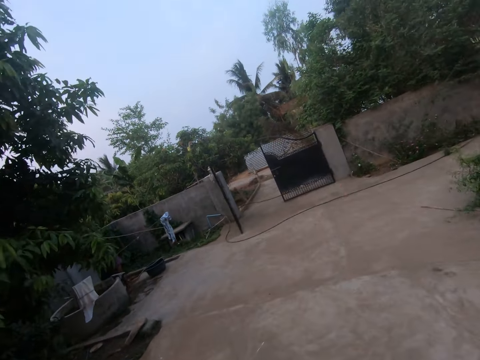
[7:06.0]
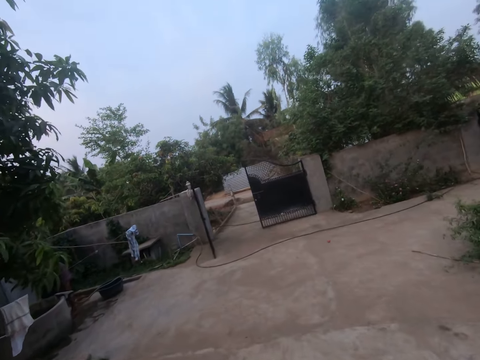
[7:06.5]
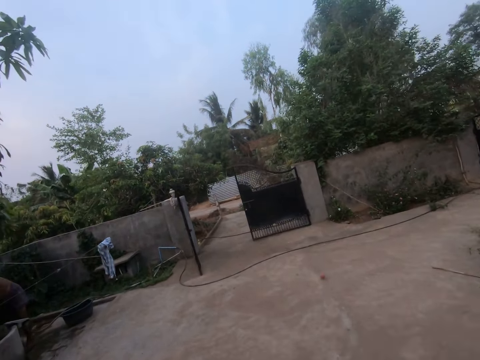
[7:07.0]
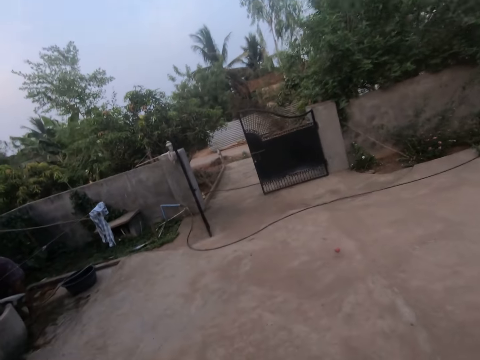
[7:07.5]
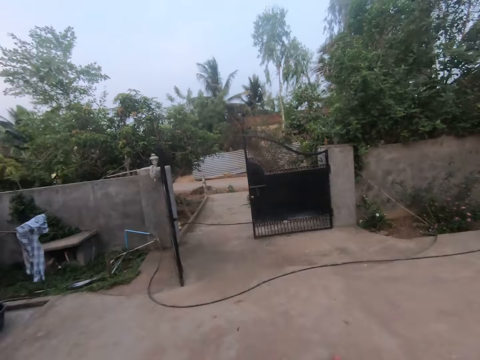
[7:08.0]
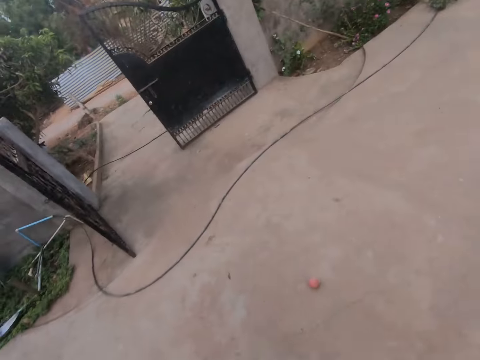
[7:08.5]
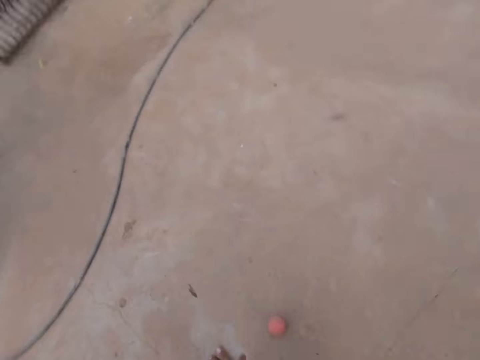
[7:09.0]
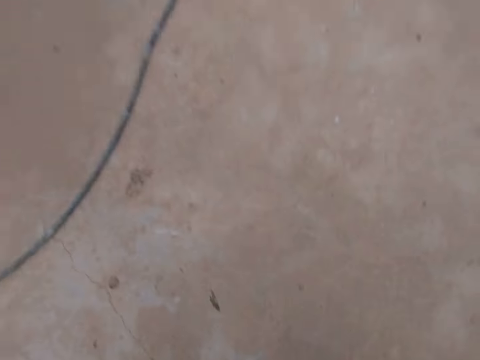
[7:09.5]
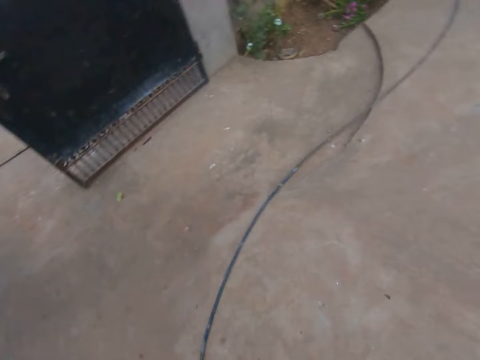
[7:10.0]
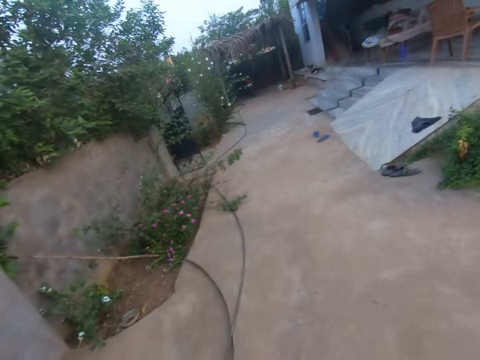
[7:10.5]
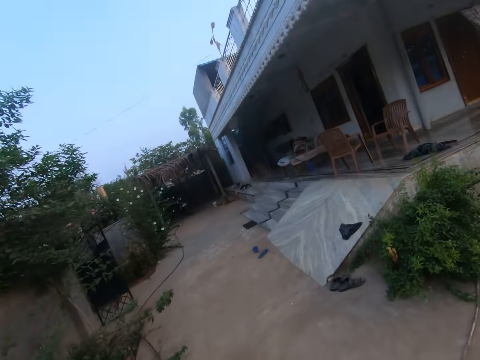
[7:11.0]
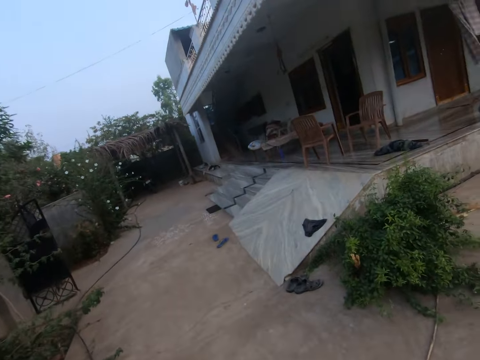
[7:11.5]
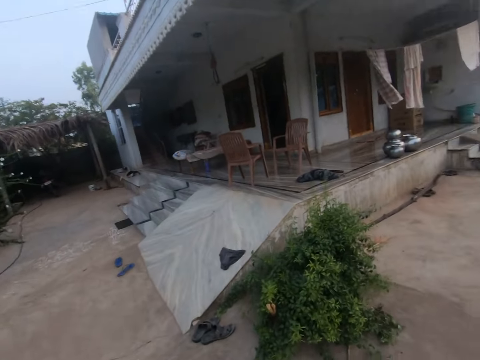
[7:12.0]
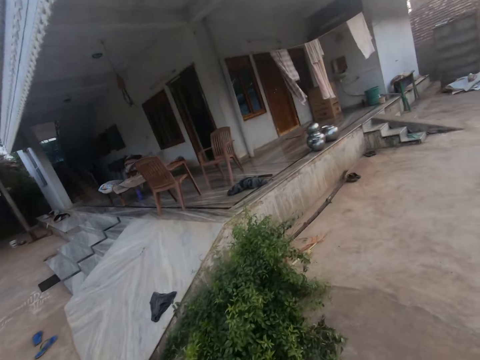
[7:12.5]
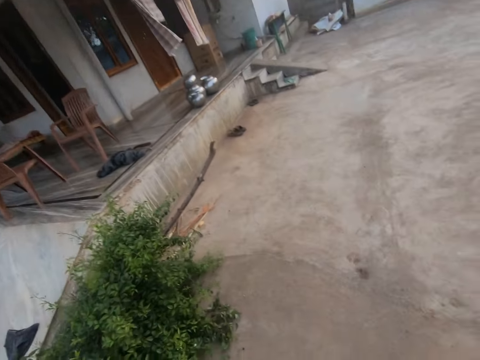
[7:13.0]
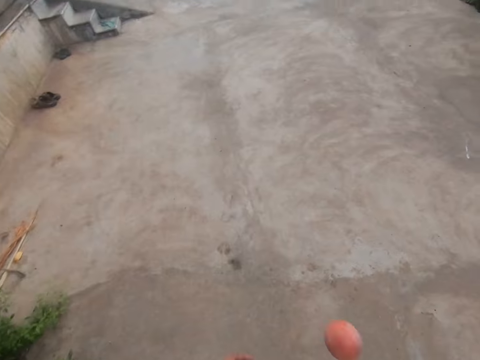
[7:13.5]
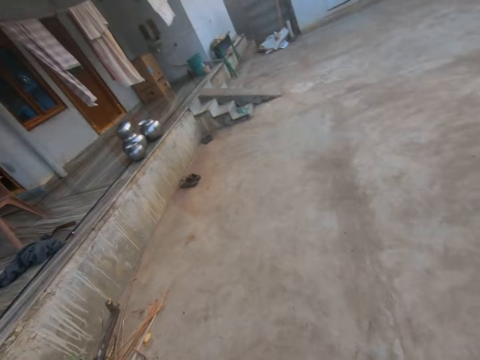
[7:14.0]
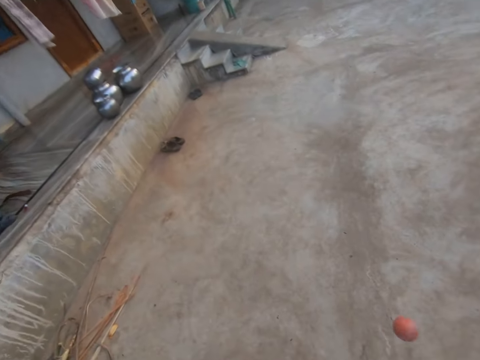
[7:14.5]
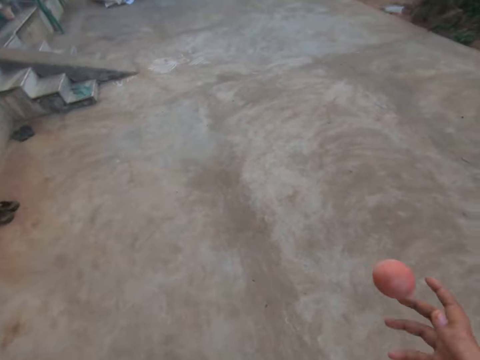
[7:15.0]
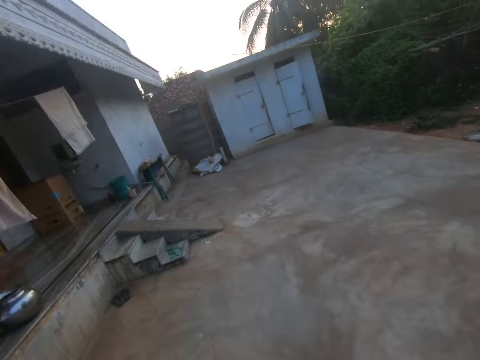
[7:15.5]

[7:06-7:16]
The camera wearer follows the ball. They pick up the ball on the floor. They look around. They bounce the ball on the floor. They catch the ball.

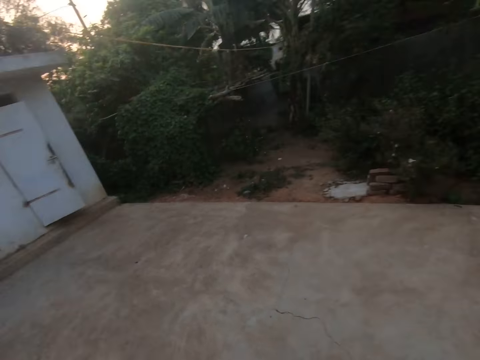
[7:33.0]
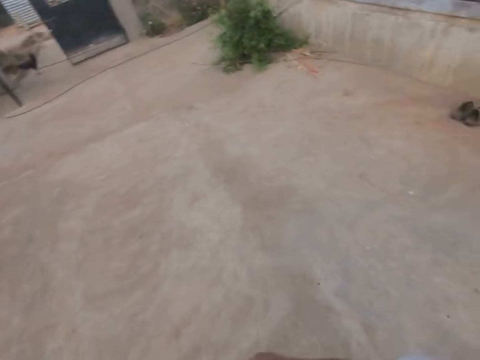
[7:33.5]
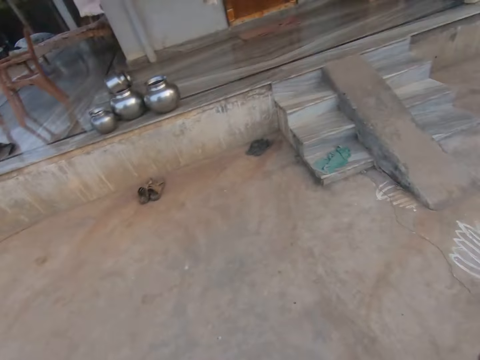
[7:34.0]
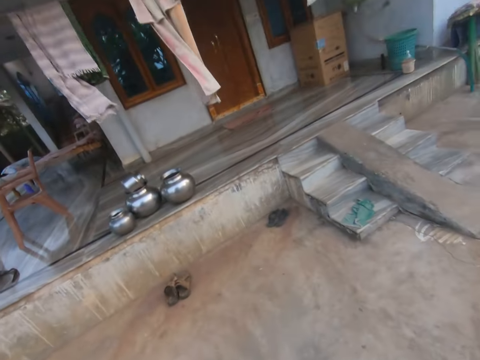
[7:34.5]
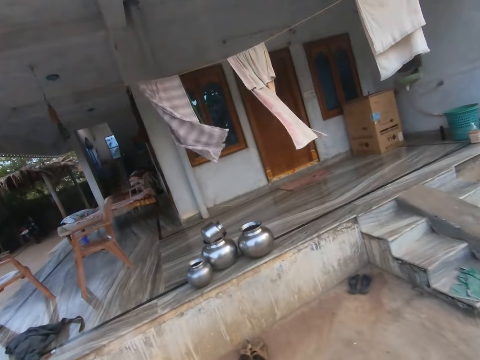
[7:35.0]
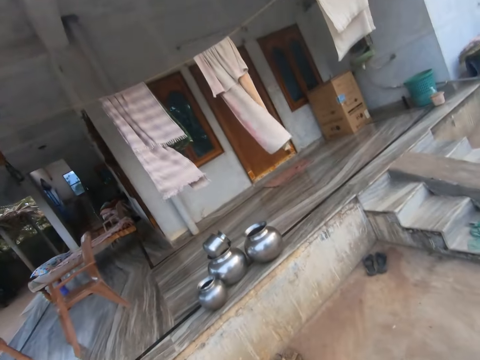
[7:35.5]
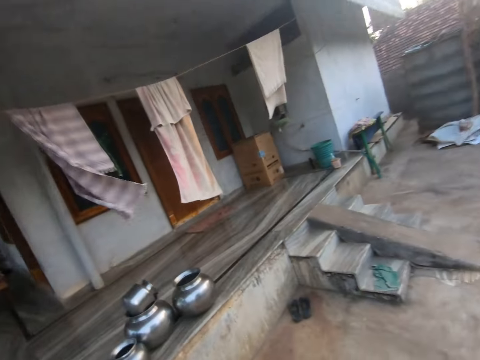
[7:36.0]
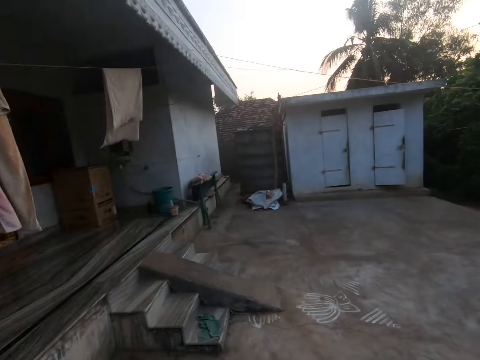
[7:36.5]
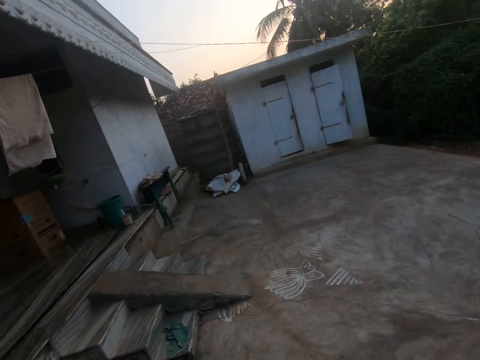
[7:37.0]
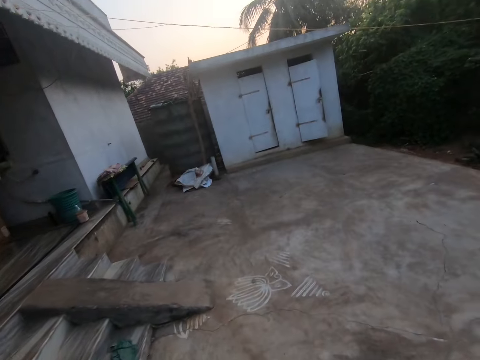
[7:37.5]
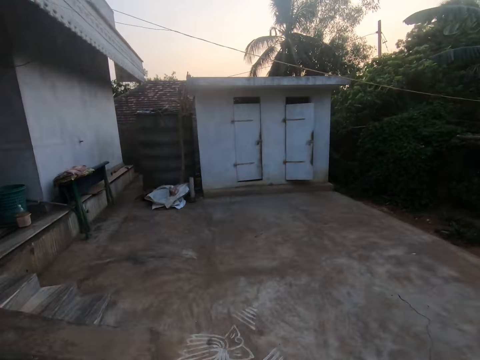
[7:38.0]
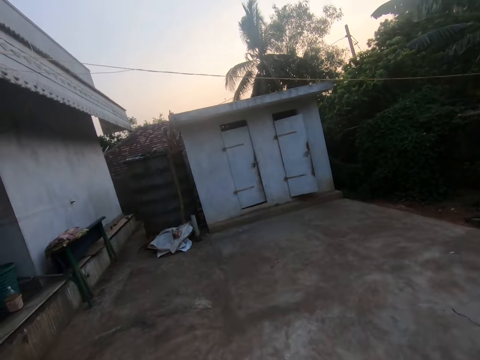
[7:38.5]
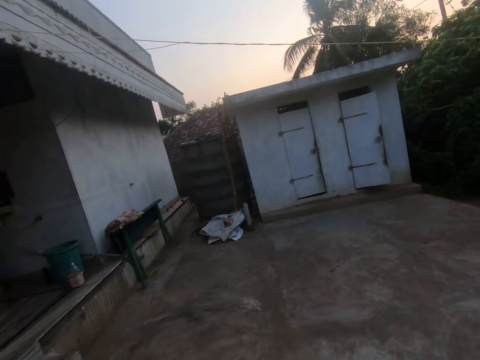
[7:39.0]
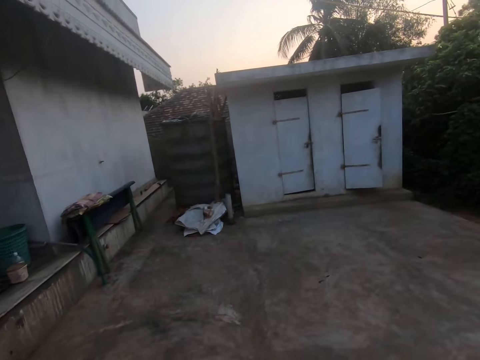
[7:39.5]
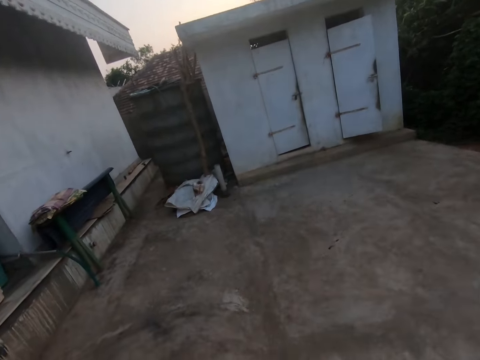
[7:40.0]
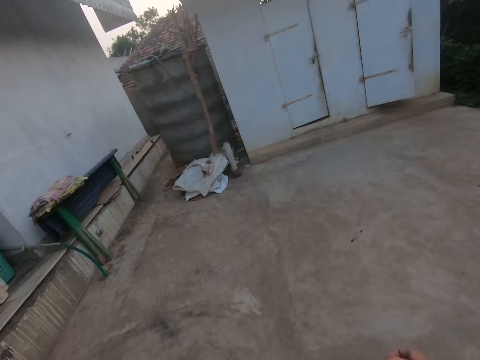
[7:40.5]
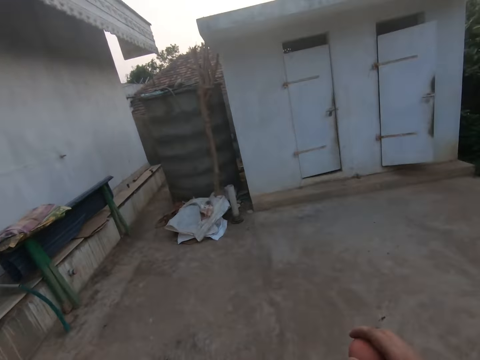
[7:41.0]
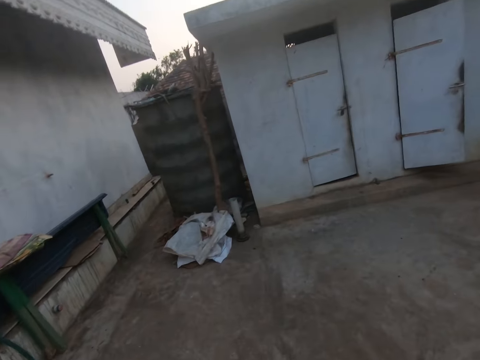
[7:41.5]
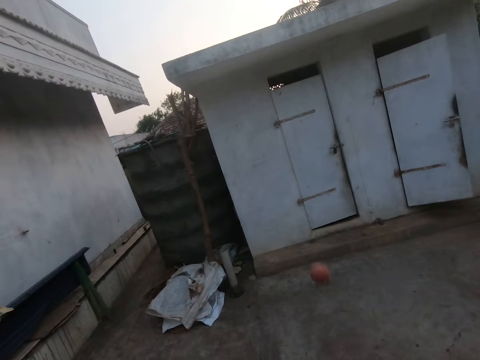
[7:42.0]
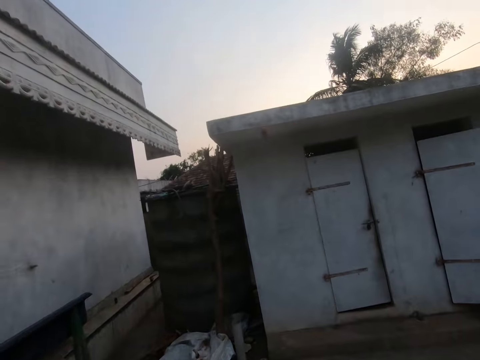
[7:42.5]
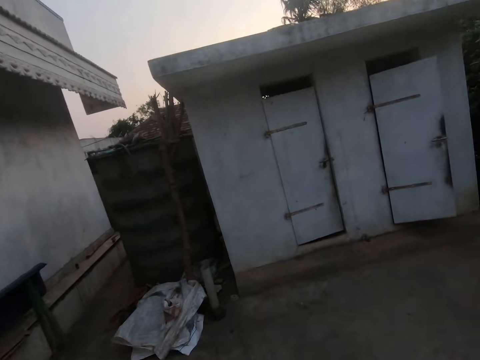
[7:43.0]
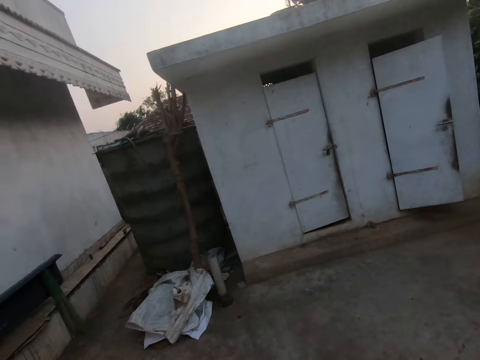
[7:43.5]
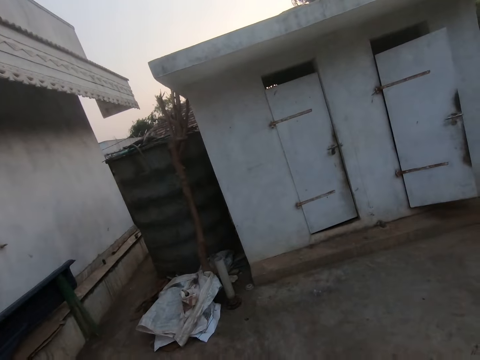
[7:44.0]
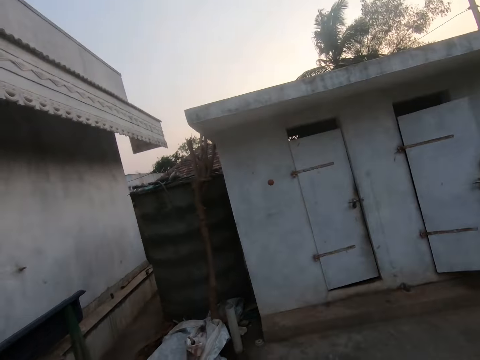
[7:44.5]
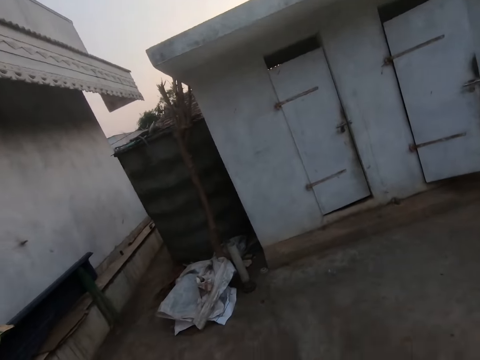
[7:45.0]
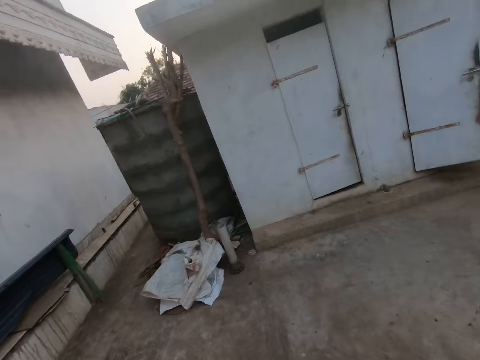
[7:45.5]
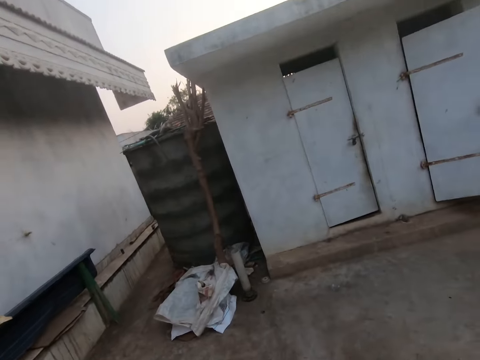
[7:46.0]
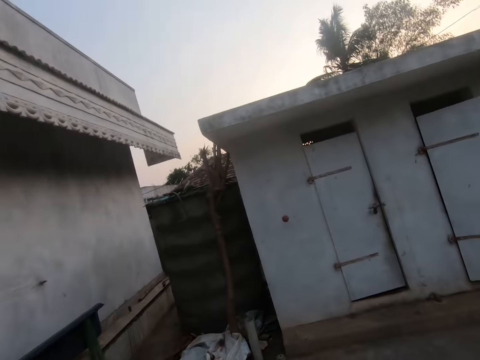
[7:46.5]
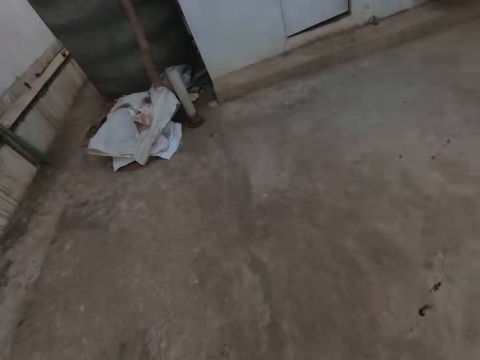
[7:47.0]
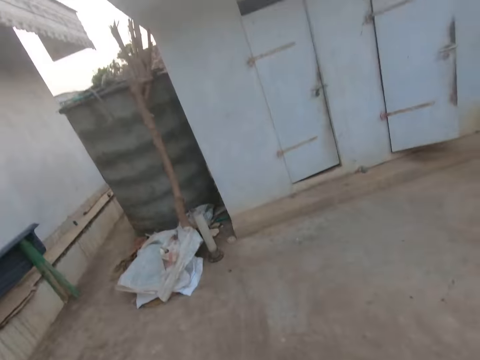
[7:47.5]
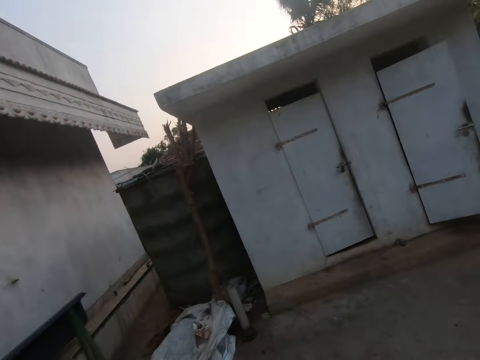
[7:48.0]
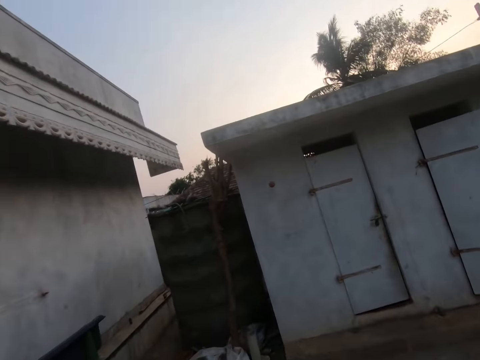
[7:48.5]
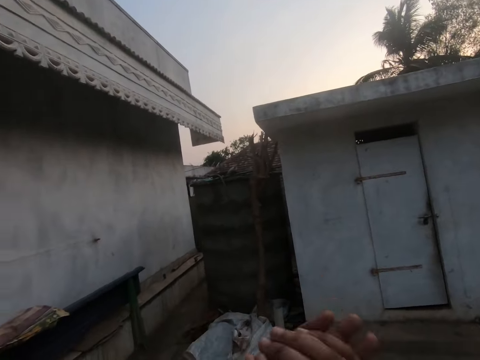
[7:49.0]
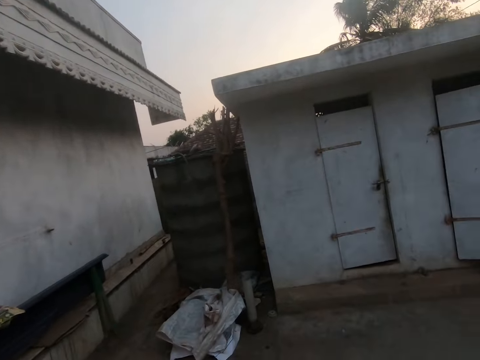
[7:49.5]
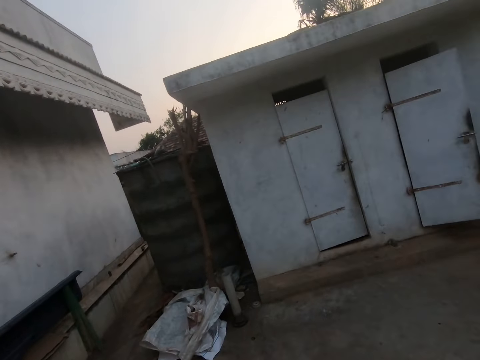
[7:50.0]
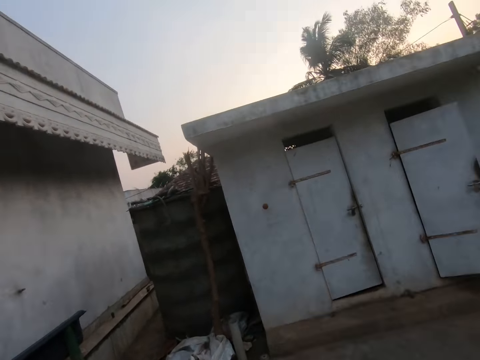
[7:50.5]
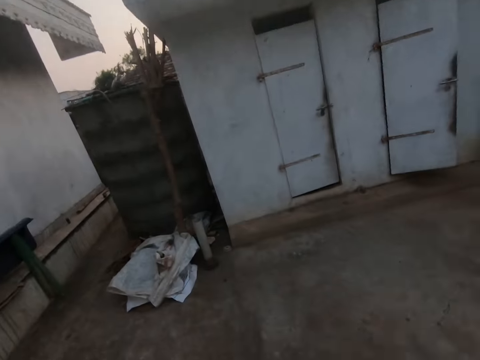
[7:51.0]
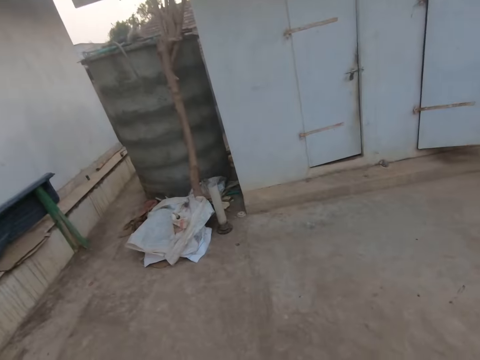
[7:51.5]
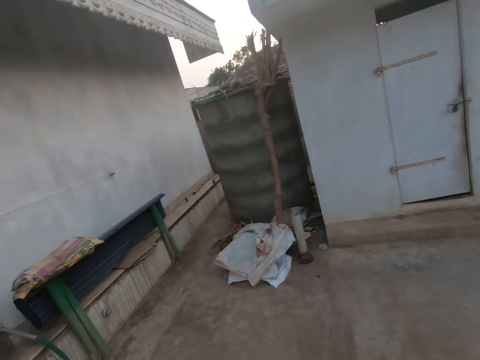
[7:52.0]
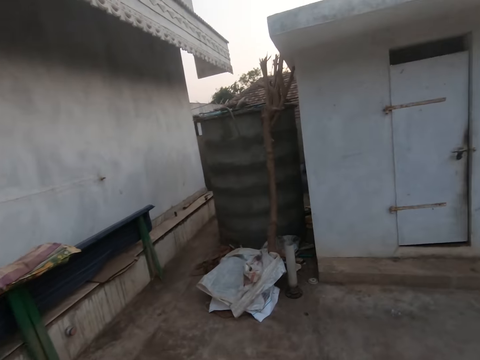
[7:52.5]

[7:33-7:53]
The camera wearer turns around. He walks forward. He throws the ball against the wall. He catches the ball with his hands. He throws the ball to the wall with his hands. He catches the ball with his hands. He throws the ball to the wall with his hands. He catches the ball with his hands. He throws the ball to the wall with his hands. He catches the ball with his hands. He throws the ball to the wall with his hands. He catches the ball with his hands.
